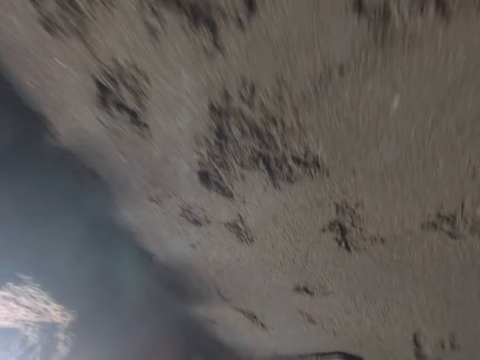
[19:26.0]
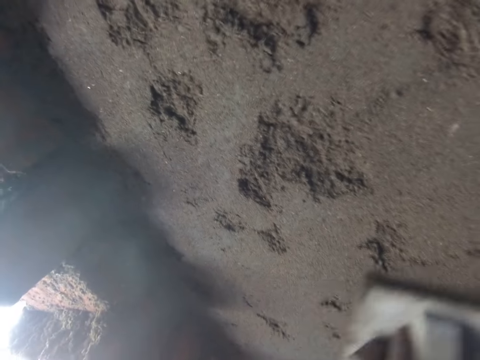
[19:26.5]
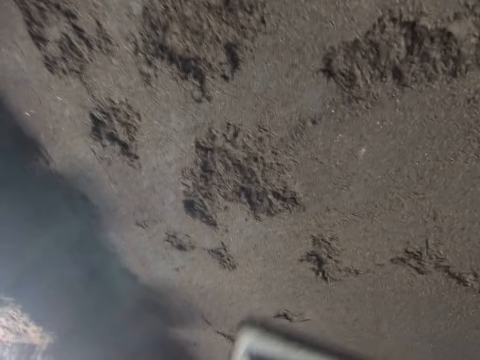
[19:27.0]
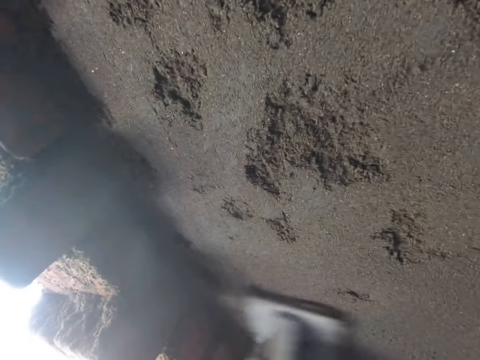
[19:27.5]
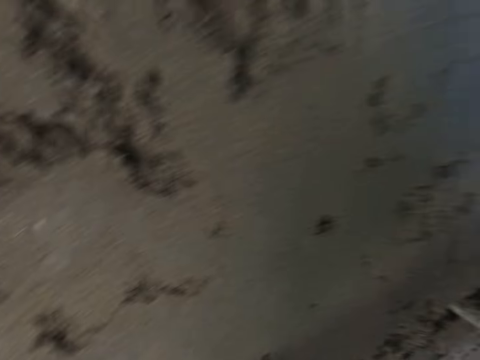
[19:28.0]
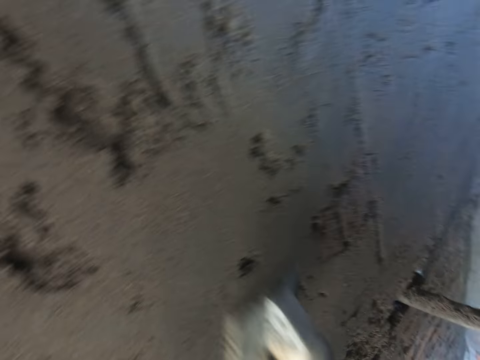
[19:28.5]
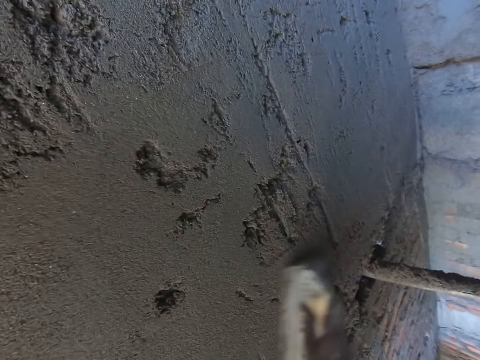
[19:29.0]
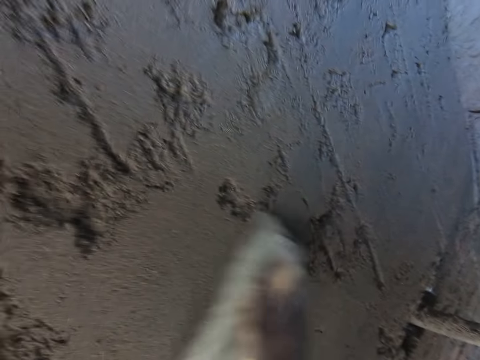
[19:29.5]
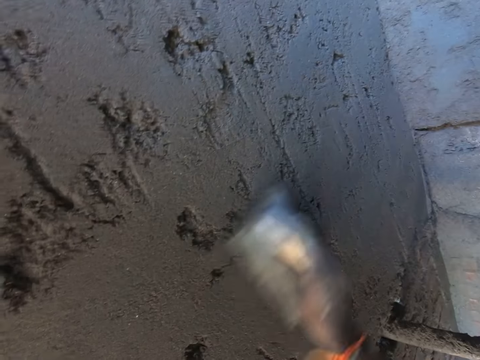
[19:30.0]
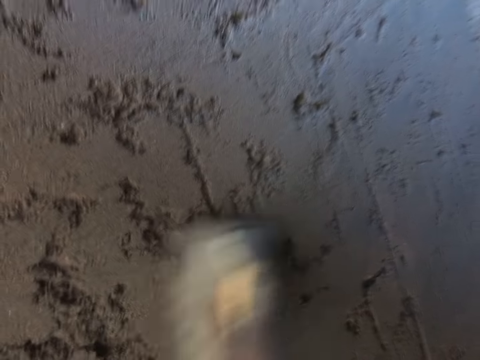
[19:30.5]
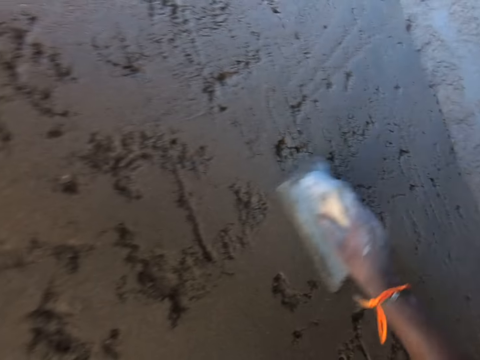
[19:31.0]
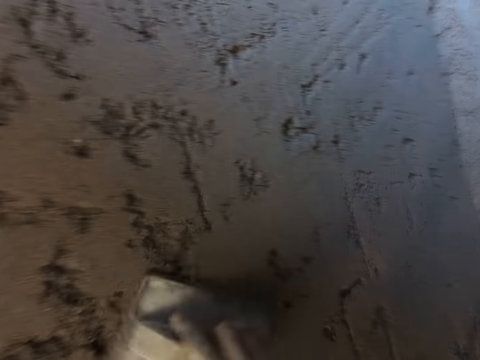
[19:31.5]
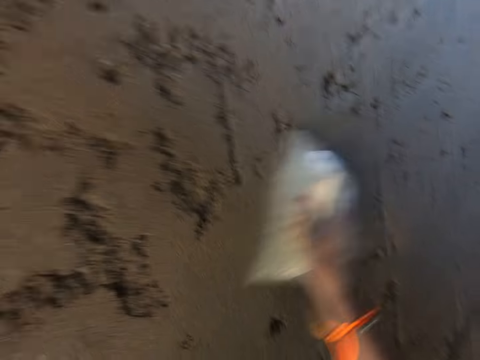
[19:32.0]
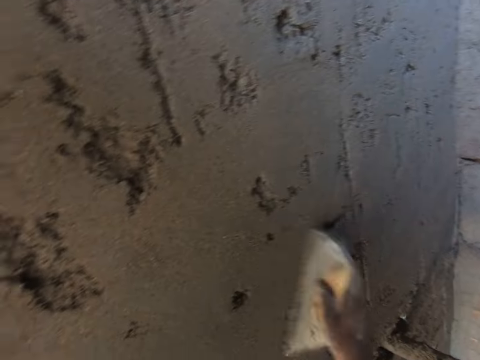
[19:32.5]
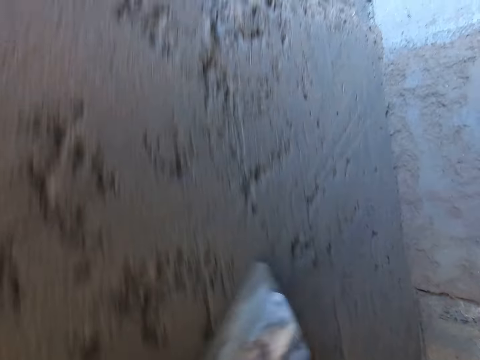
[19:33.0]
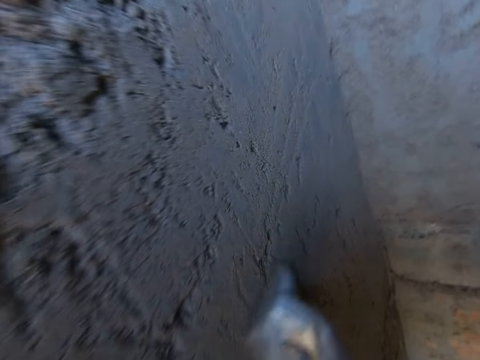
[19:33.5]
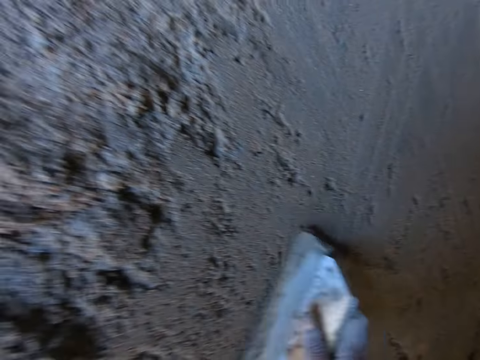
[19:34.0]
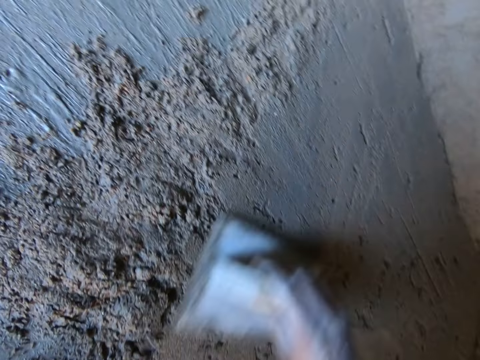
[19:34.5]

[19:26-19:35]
The camera wearer smoothens the wall with the wooden float in his right hand.

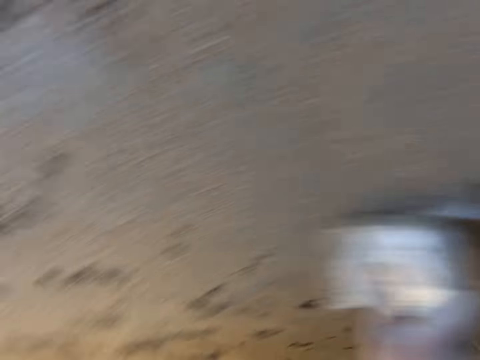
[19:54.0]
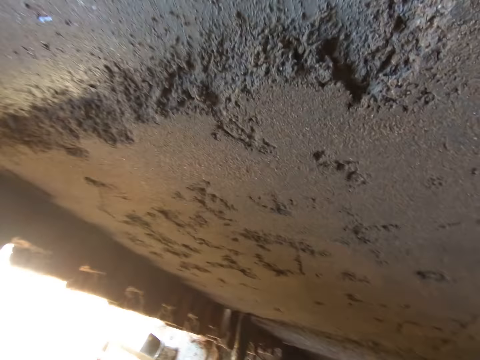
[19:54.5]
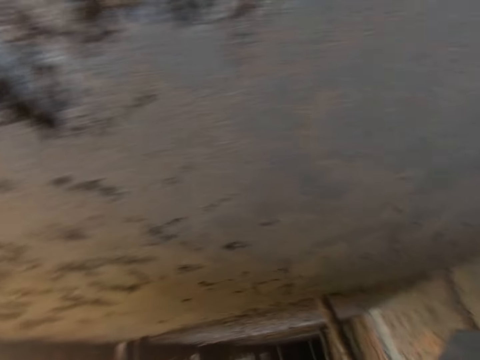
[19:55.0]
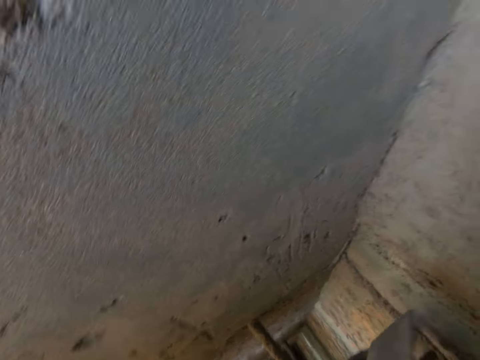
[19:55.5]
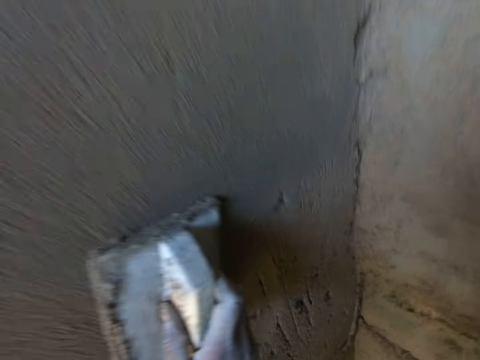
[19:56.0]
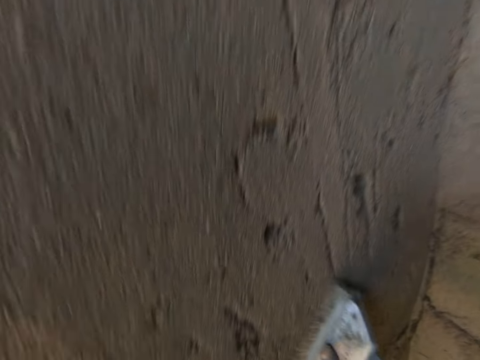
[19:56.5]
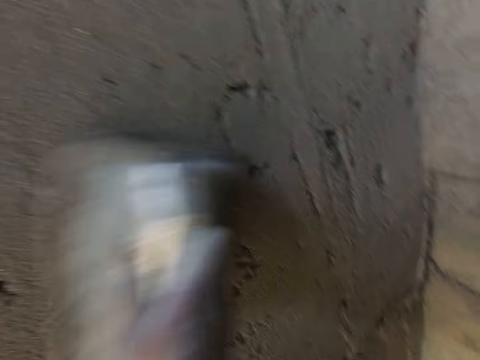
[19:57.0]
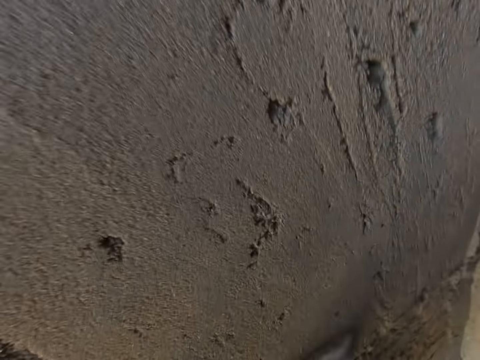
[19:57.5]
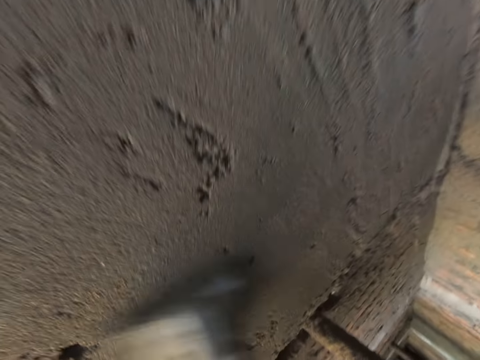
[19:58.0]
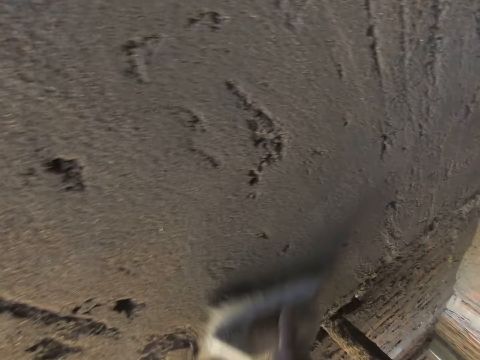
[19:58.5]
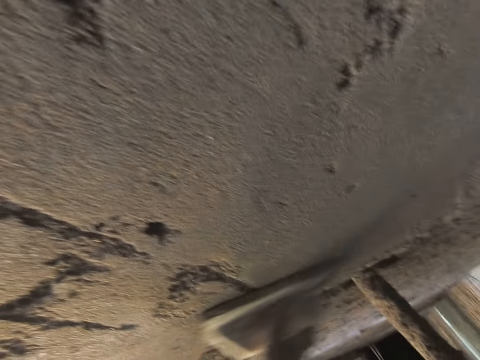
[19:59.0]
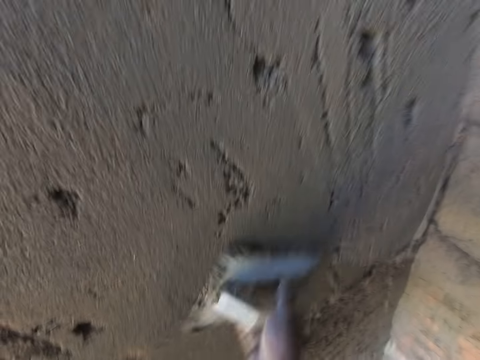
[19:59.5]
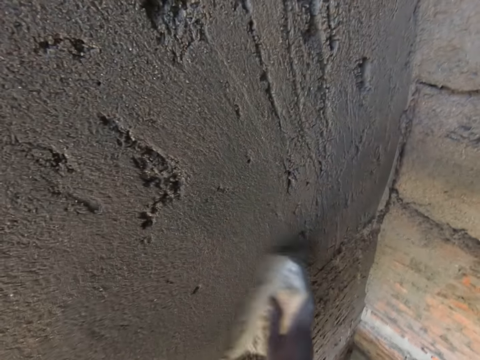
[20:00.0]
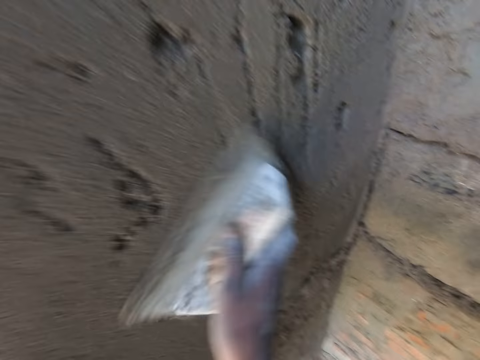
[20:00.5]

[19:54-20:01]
The camera wearer smoothens the wall with the wooden float in his right hand.

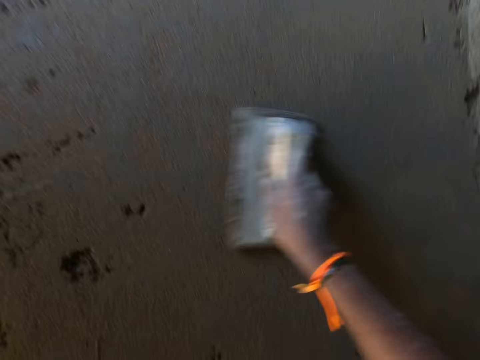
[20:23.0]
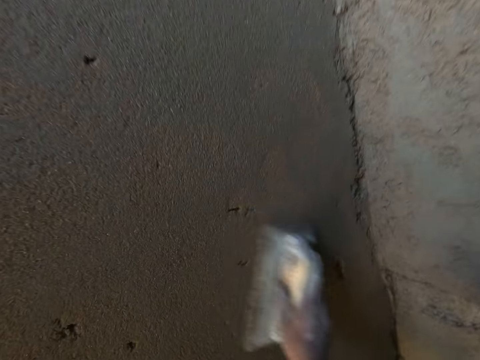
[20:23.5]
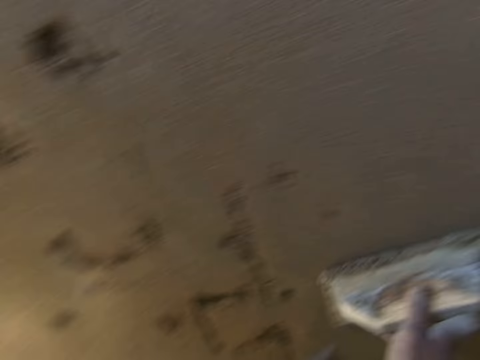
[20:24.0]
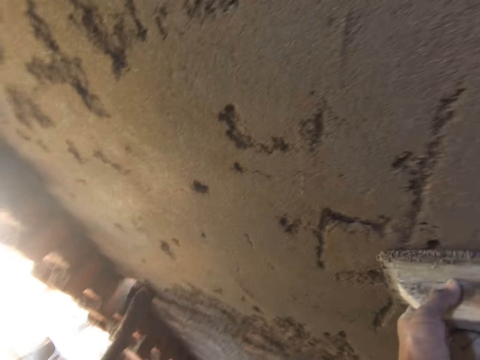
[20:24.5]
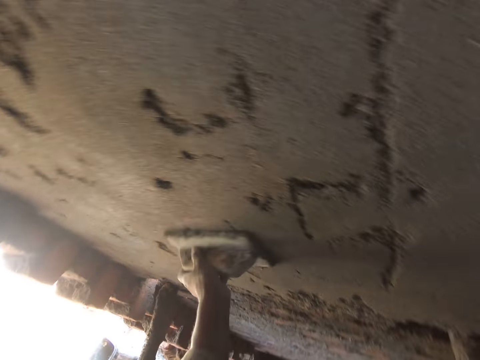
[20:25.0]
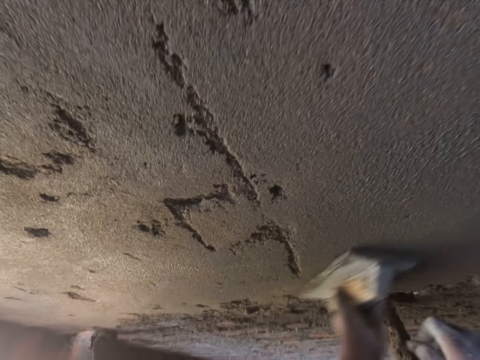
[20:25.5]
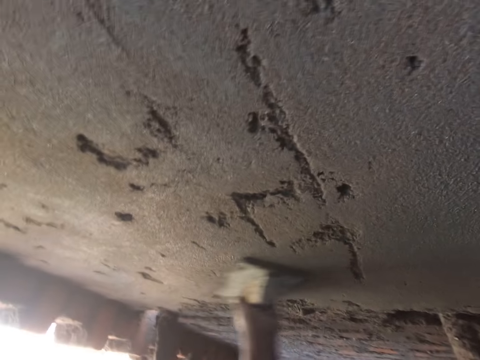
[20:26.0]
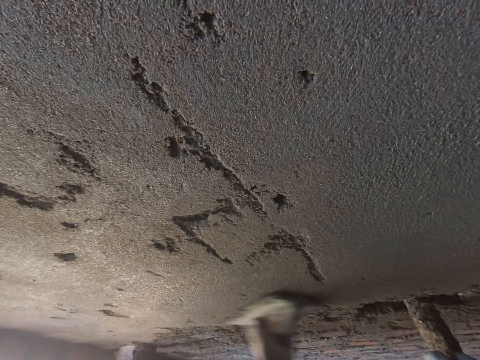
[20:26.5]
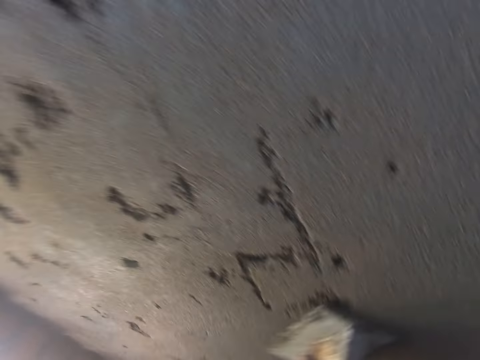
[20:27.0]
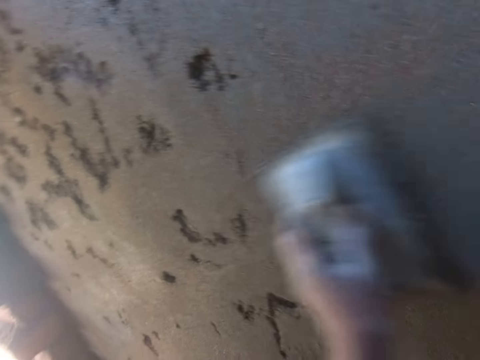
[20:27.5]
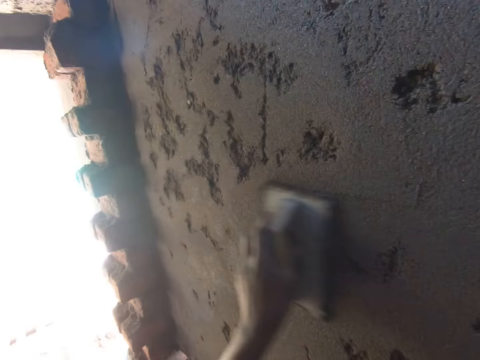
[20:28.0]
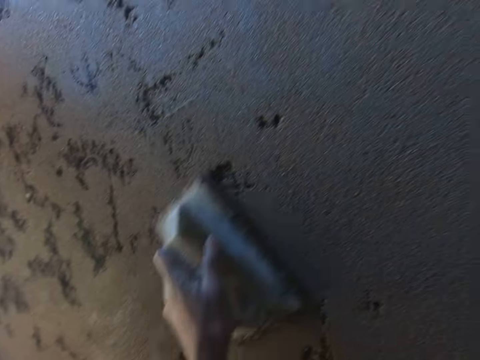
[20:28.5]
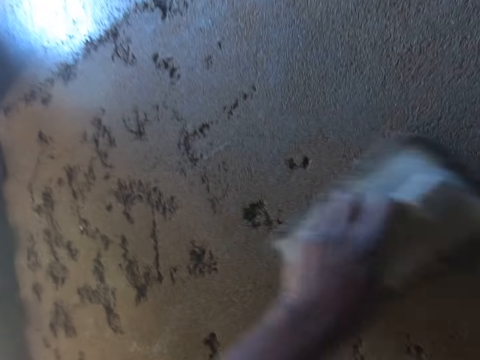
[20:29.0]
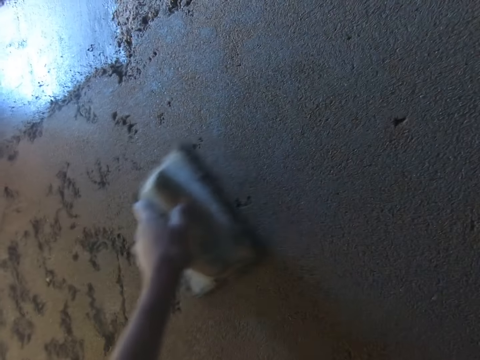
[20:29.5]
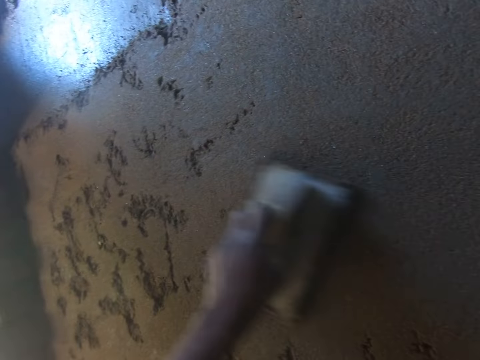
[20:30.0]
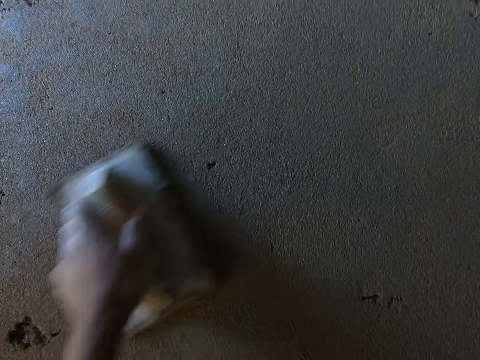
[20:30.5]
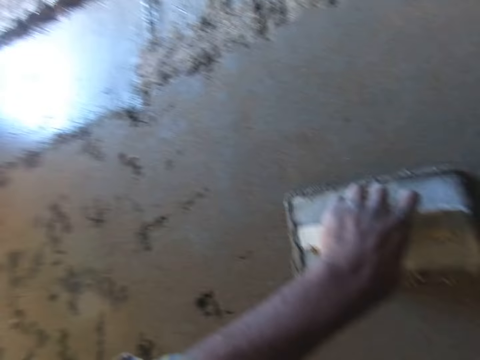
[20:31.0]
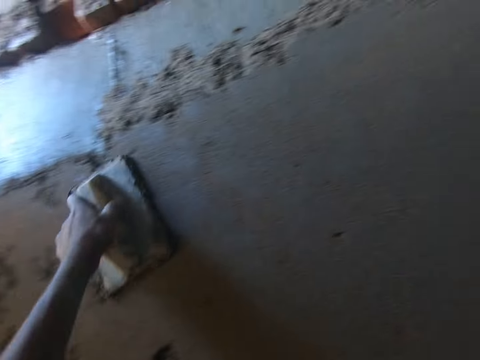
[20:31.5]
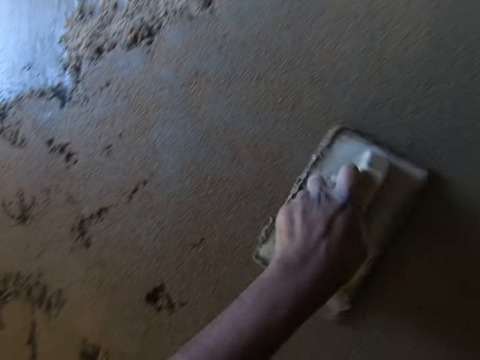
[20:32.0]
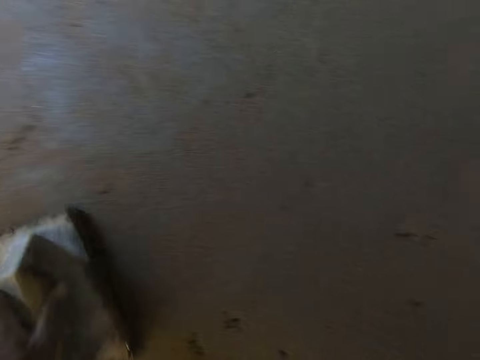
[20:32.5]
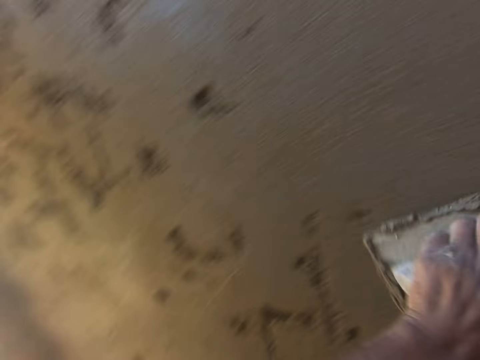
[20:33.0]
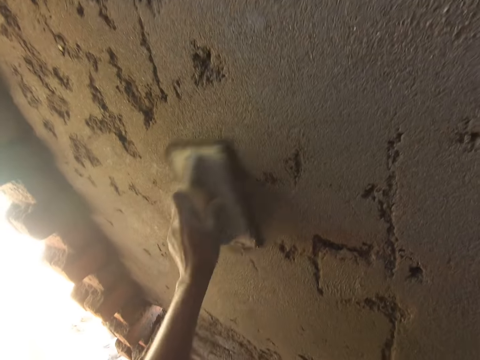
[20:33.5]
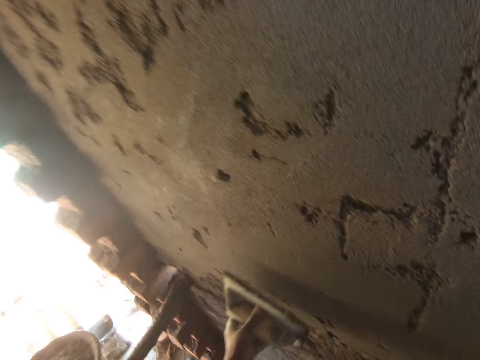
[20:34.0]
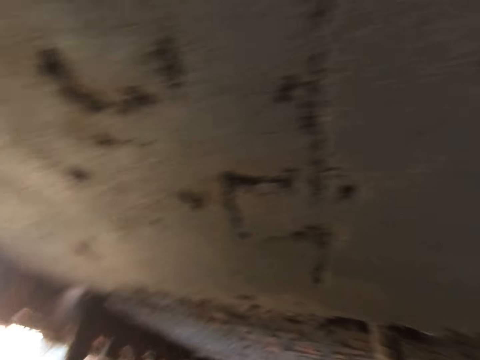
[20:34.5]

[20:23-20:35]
The camera wearer passes the wooden float from his right hand to his left hand. He smoothens the wall with the wooden float in his left hand.
